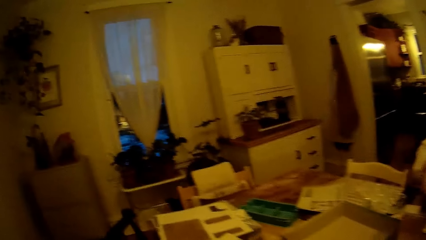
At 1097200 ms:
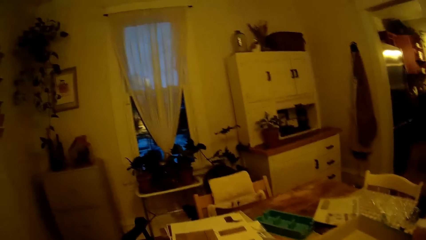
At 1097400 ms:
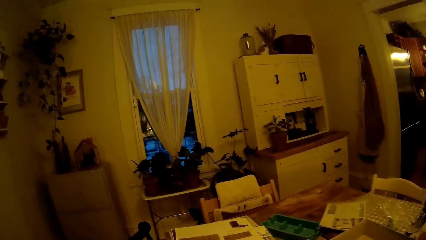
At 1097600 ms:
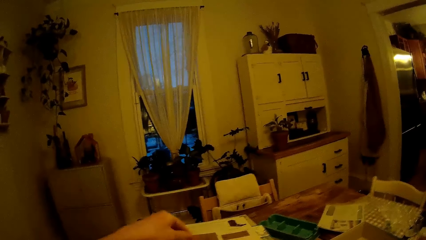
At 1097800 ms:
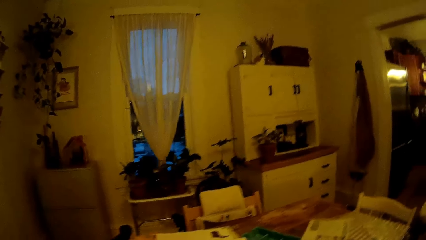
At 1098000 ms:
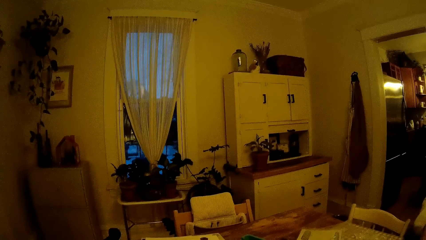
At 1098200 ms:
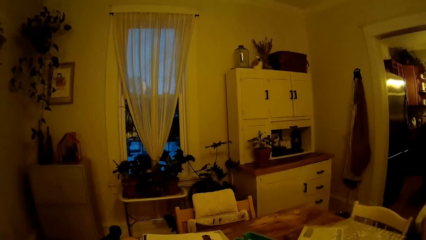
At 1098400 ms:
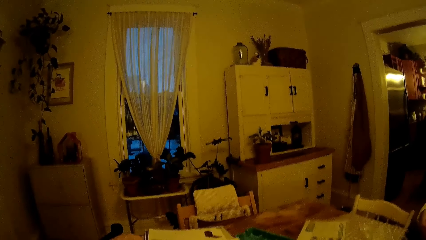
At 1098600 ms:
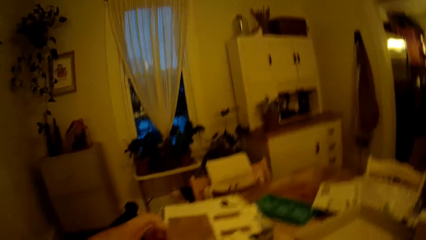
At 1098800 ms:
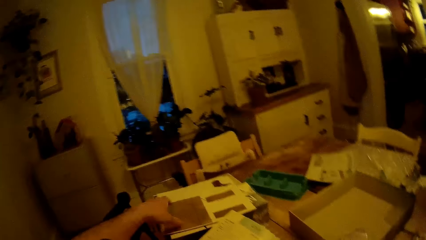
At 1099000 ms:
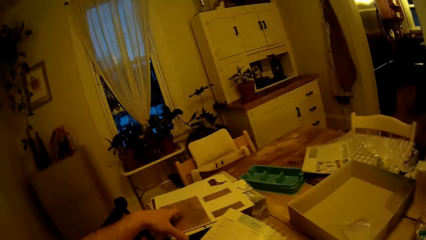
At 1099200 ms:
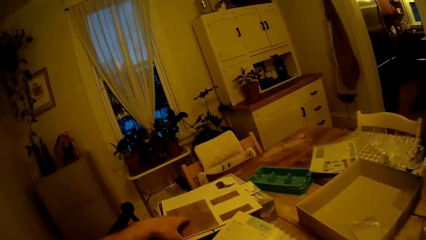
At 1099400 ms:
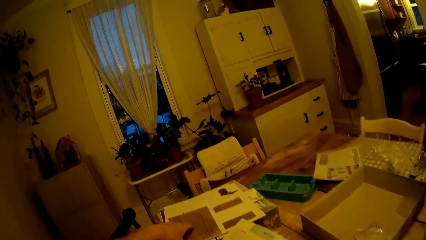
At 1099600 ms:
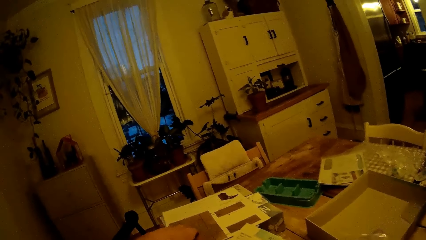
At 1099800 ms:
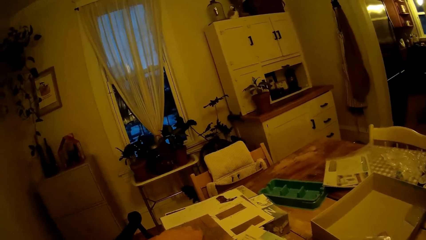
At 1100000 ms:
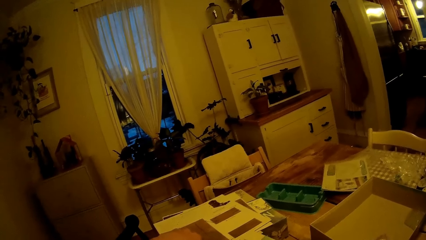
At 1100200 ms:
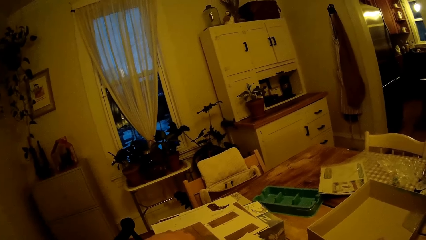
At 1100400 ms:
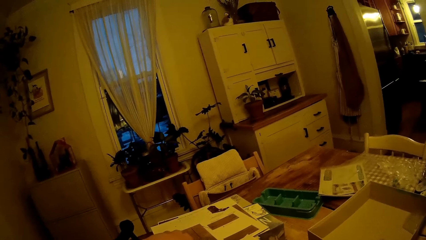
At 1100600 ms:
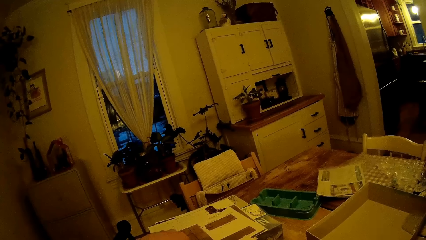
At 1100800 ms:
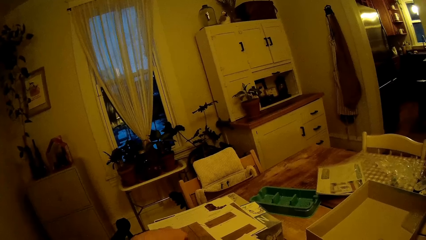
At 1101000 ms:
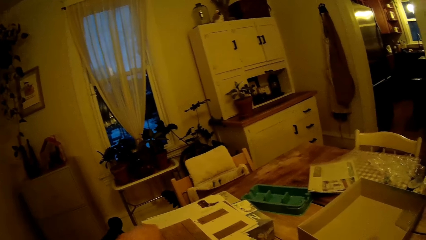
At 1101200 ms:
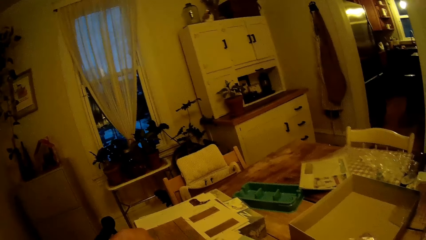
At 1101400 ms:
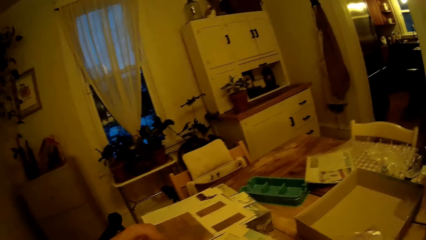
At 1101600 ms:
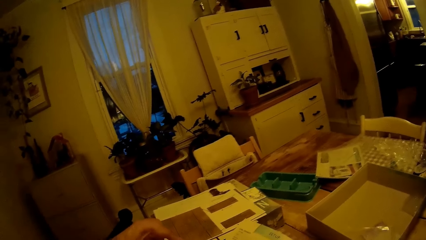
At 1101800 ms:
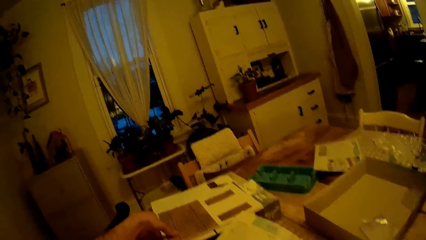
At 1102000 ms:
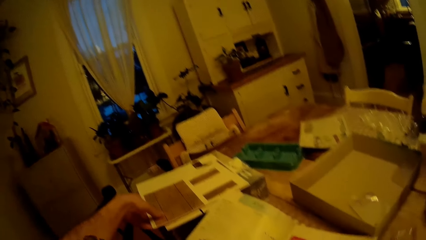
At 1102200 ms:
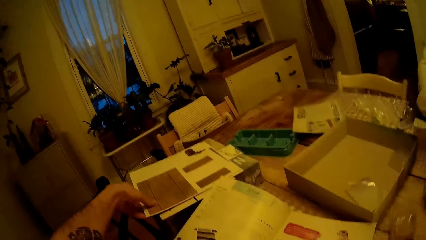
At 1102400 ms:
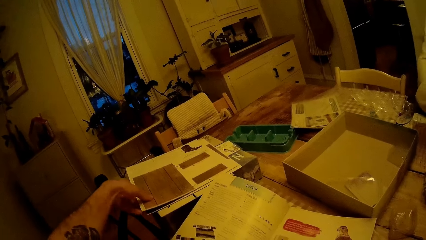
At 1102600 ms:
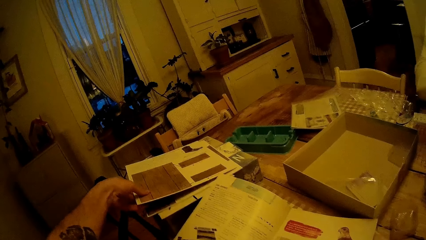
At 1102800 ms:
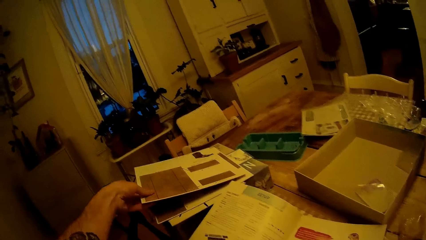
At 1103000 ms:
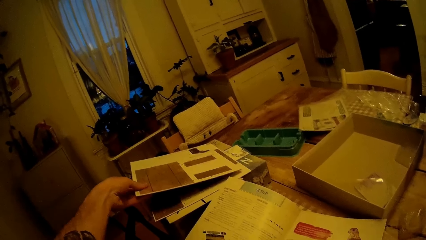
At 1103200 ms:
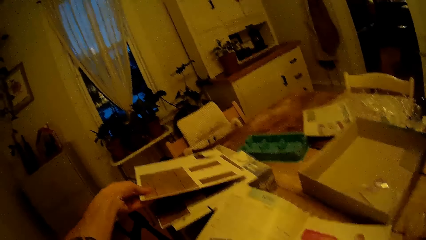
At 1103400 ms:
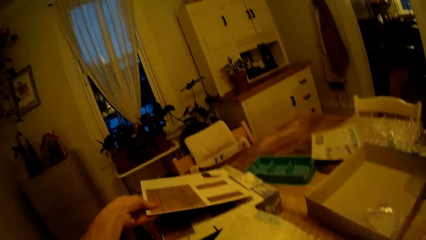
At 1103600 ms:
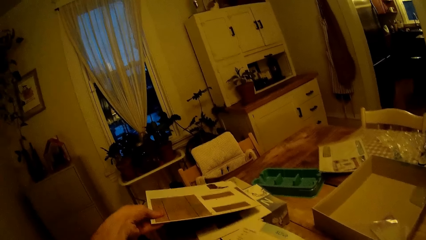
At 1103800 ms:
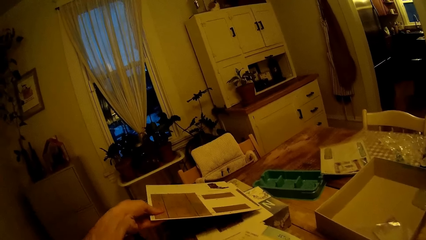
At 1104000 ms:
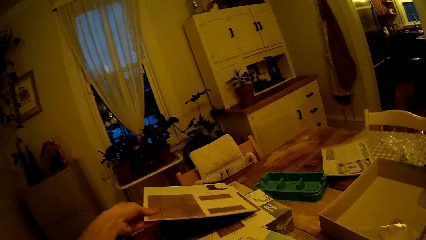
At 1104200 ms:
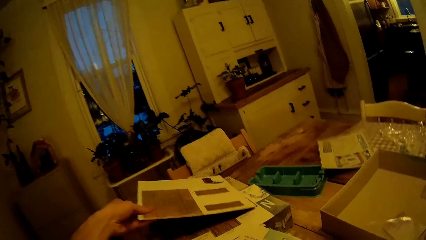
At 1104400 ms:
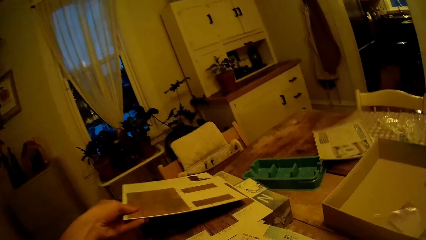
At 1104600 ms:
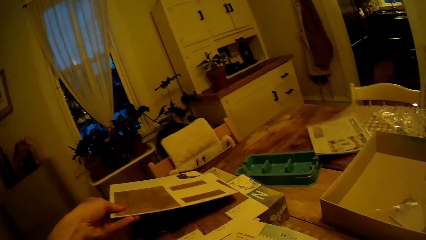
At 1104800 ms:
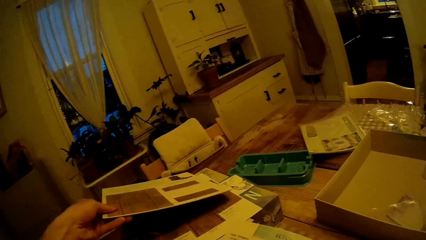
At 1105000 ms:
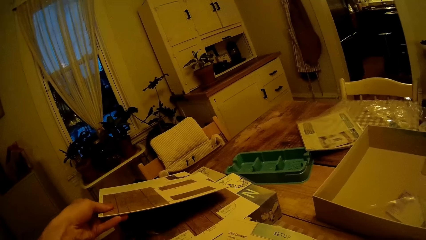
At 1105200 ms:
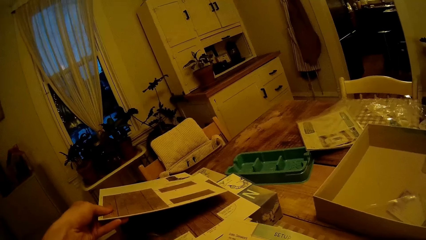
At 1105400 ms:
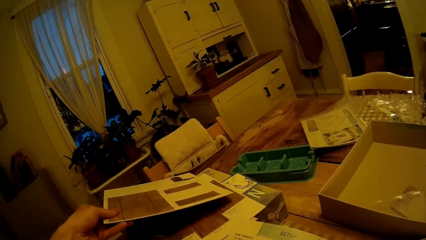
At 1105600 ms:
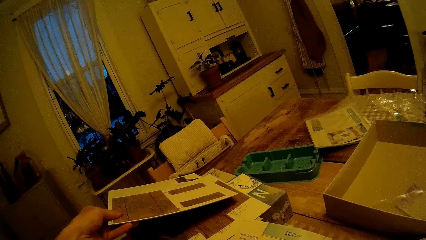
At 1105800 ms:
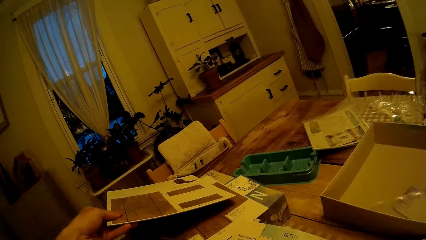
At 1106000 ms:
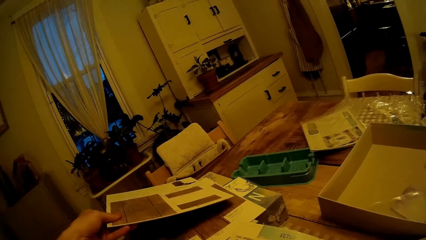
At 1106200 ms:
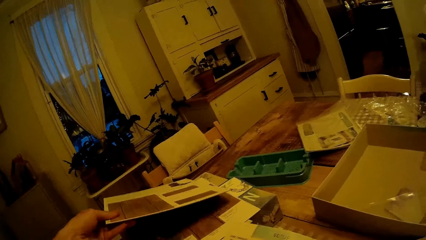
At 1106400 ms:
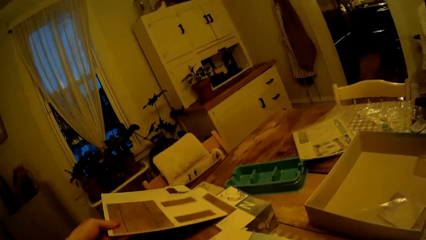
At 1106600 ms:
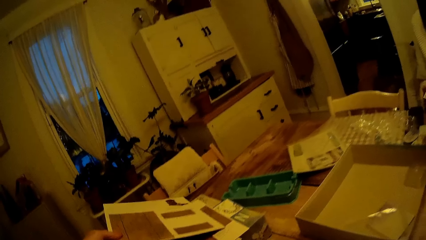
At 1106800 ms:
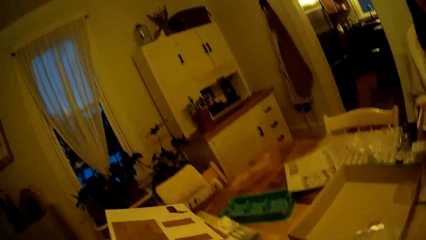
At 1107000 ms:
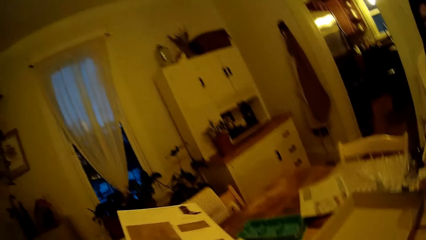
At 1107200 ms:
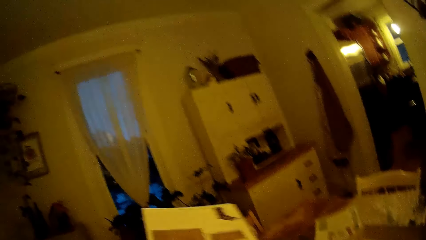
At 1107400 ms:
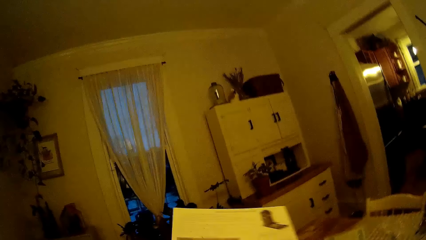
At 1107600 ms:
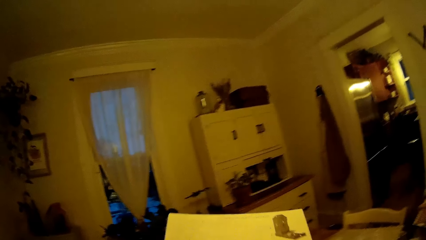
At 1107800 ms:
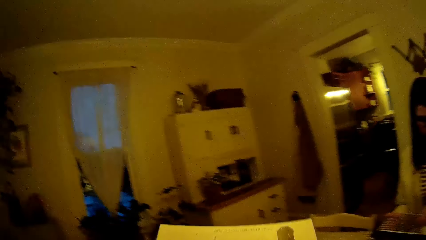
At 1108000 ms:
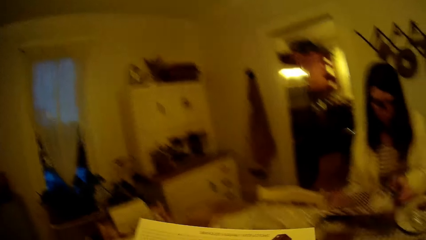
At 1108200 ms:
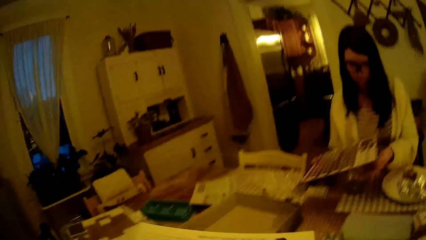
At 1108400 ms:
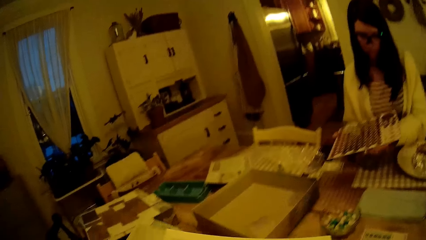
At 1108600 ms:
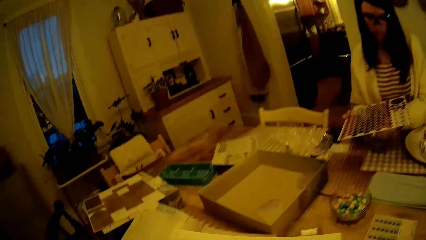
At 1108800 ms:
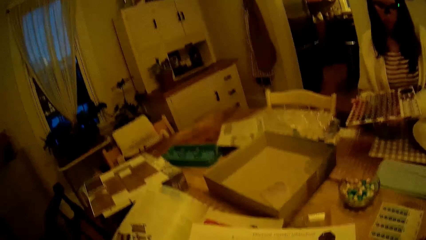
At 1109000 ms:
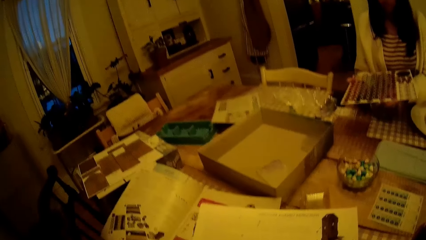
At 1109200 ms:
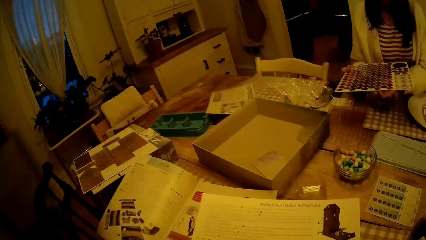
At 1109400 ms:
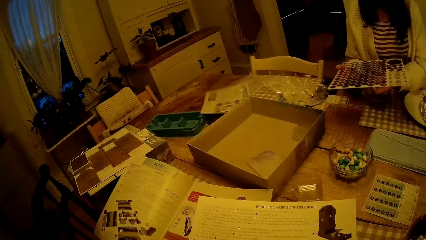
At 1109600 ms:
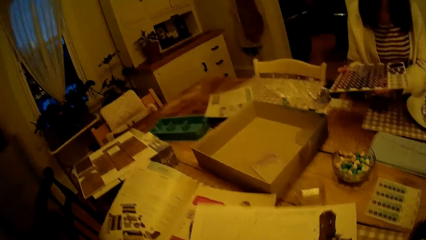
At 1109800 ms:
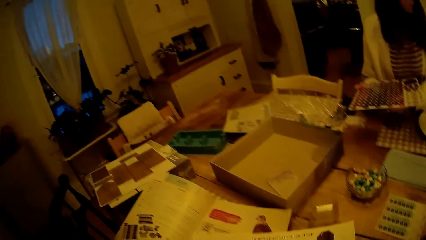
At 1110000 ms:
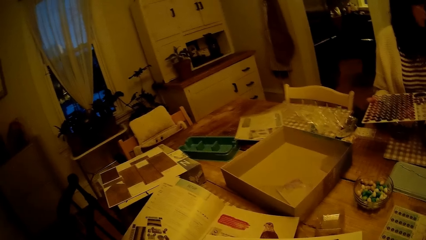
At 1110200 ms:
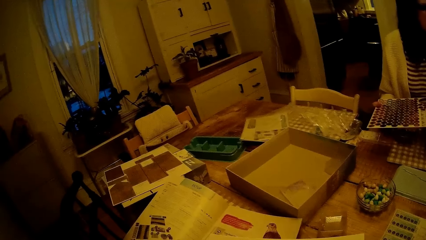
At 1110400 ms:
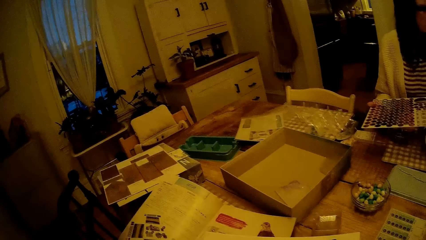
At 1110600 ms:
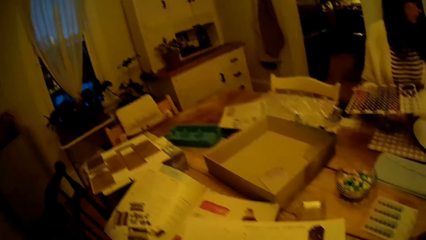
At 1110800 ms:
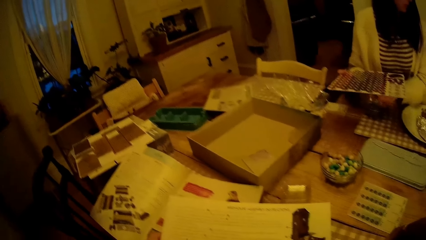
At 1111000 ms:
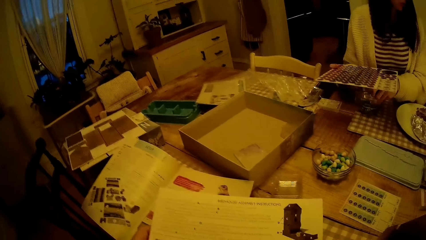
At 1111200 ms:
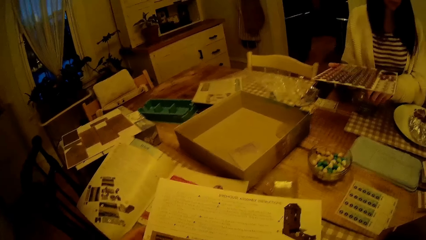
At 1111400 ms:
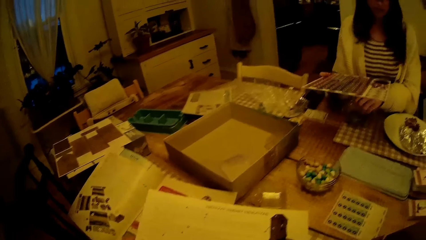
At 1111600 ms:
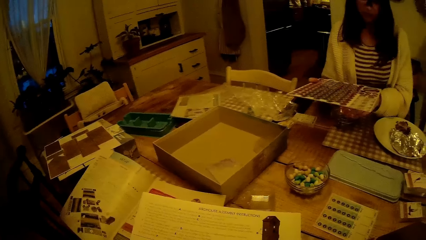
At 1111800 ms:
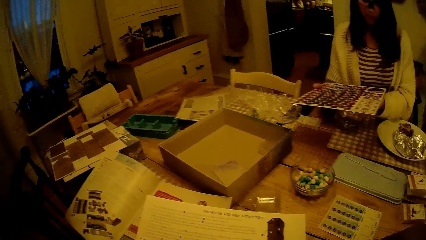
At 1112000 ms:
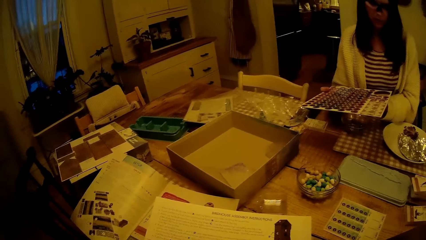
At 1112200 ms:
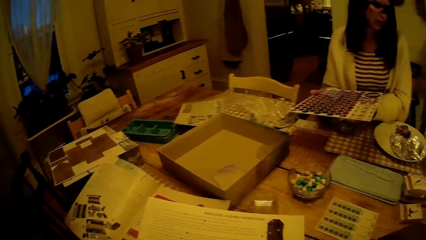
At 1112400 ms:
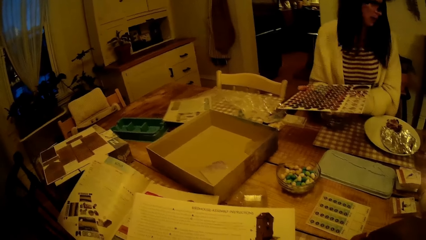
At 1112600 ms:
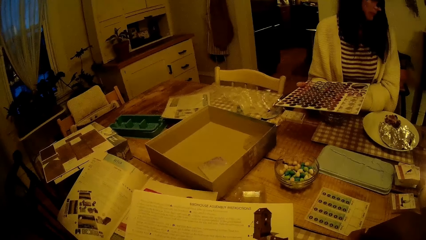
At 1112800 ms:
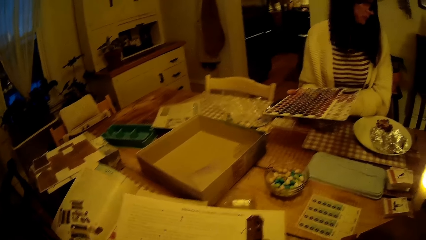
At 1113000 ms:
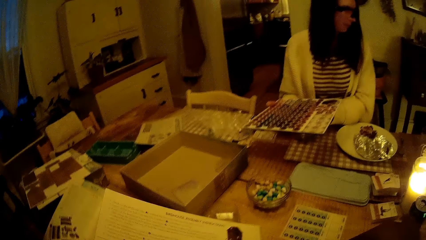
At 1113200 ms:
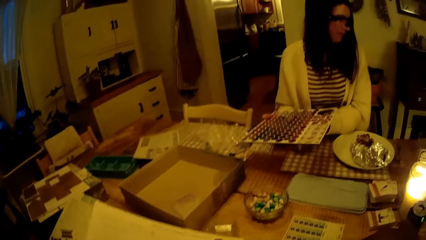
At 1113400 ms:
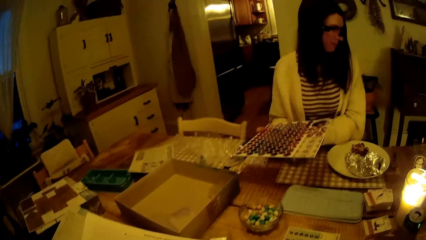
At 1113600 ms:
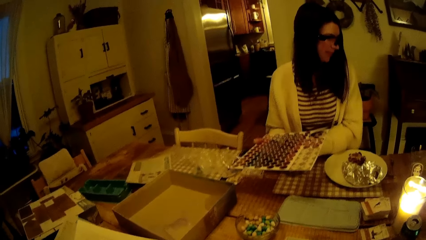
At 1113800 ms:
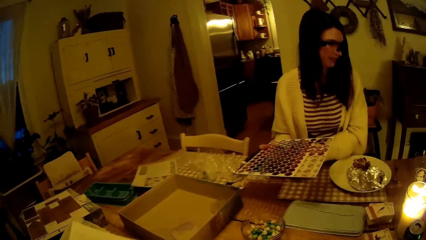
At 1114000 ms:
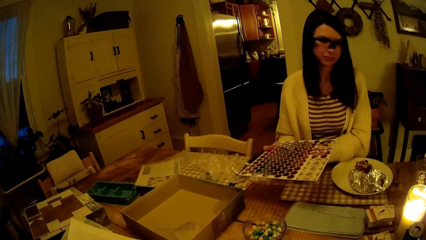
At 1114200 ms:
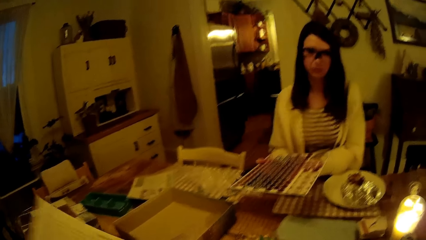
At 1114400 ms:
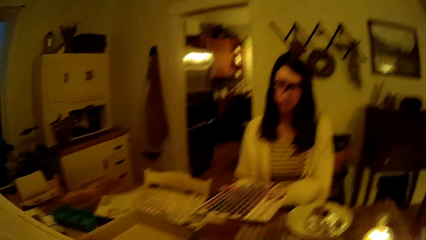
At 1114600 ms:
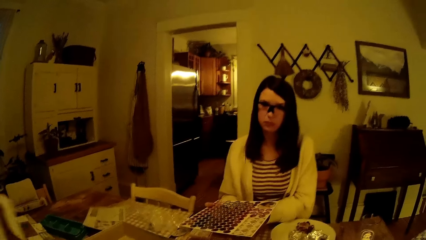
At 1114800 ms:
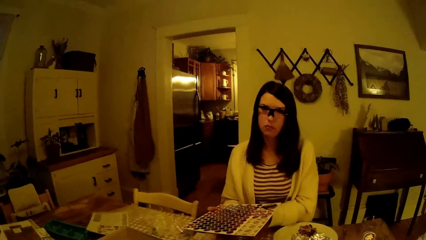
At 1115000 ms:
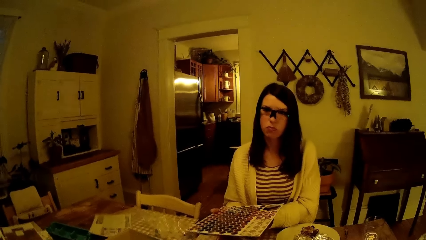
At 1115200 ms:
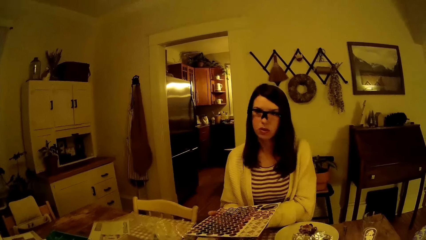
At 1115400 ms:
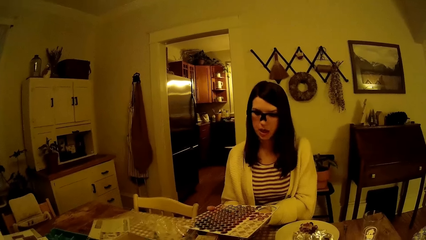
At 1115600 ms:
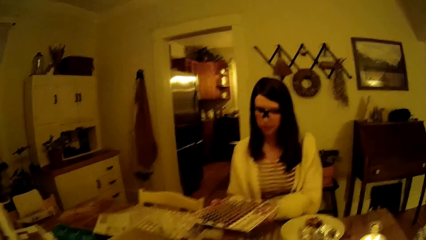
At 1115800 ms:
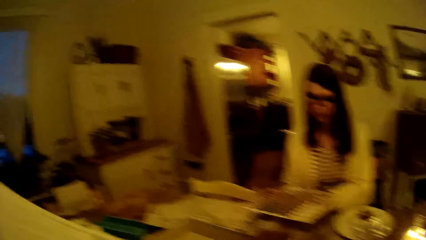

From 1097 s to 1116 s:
The camera wearer raises the hand. He touches the cardboard. He takes a card box game from the top of a card box with his left hand. He looks at the cardboard. He looks around. He looks at the cardboard. The woman speaks to a baby. The camera wearer speaks to the woman. He interacts with the woman. The woman speaks to the camera wearer.
